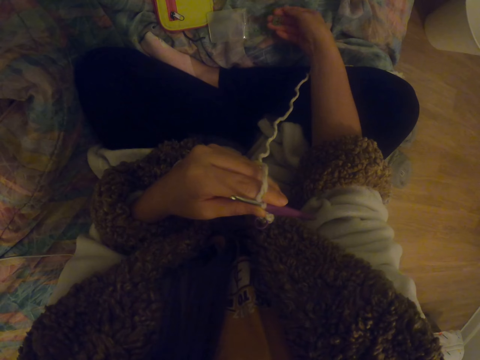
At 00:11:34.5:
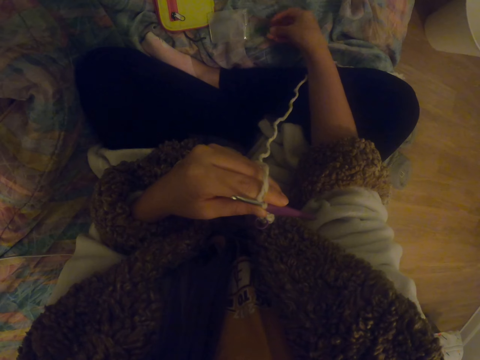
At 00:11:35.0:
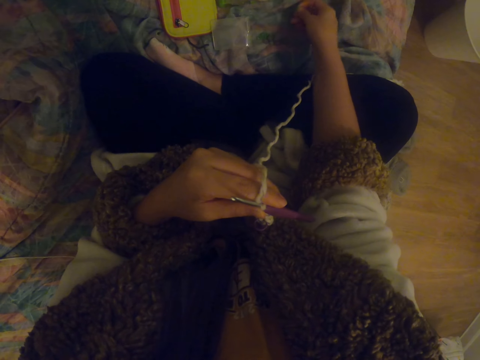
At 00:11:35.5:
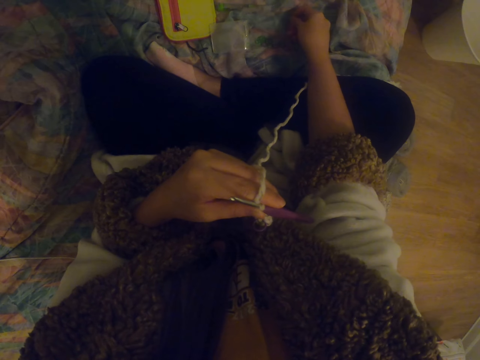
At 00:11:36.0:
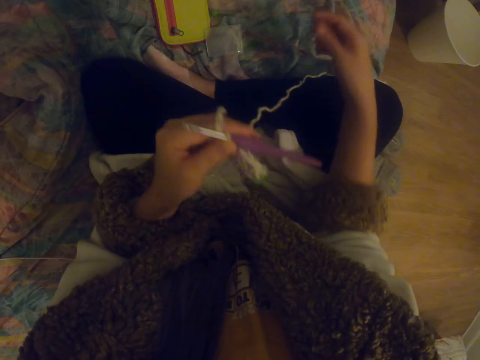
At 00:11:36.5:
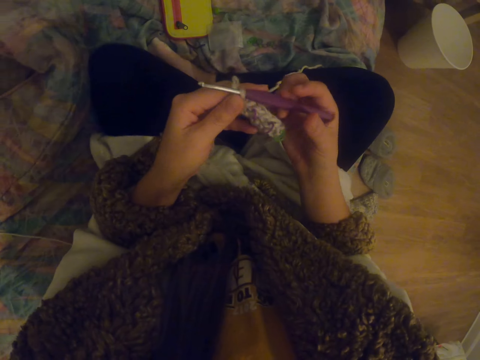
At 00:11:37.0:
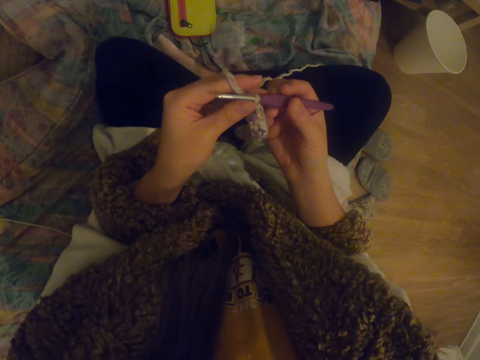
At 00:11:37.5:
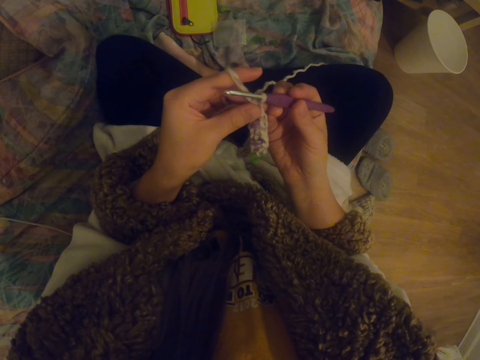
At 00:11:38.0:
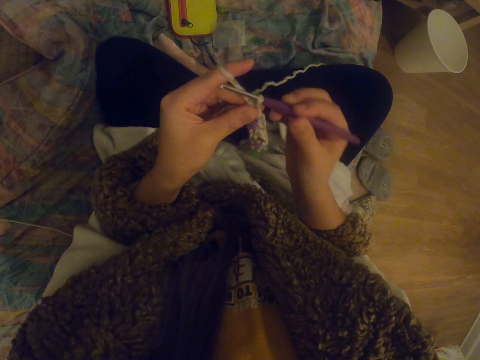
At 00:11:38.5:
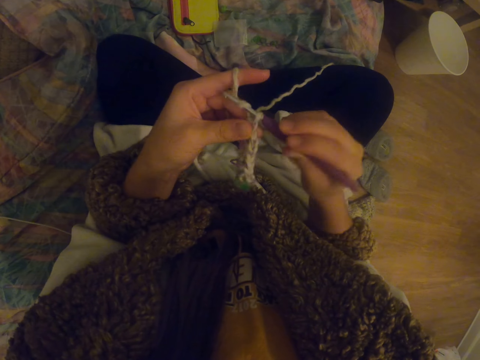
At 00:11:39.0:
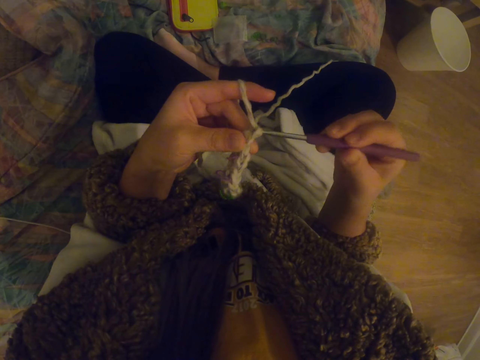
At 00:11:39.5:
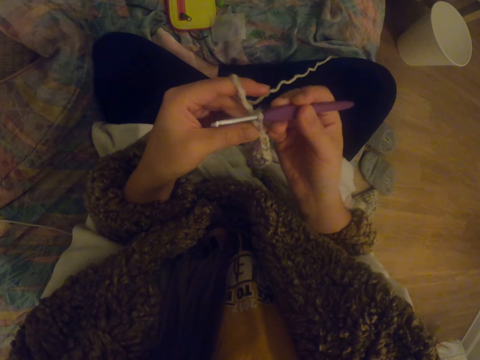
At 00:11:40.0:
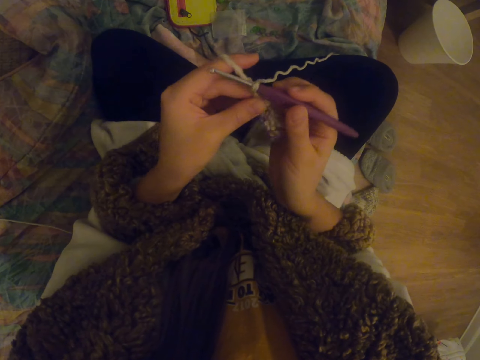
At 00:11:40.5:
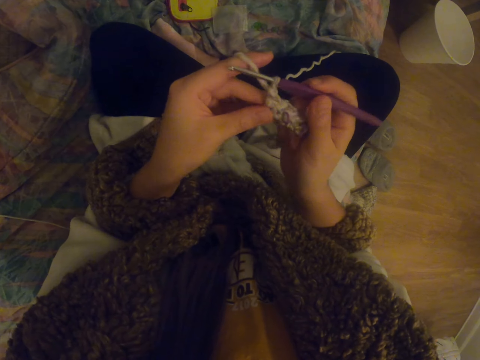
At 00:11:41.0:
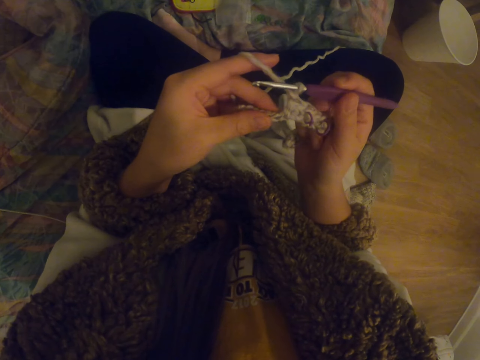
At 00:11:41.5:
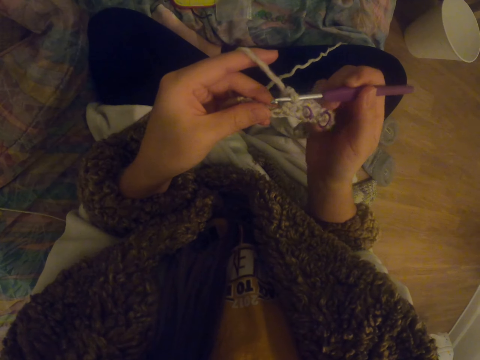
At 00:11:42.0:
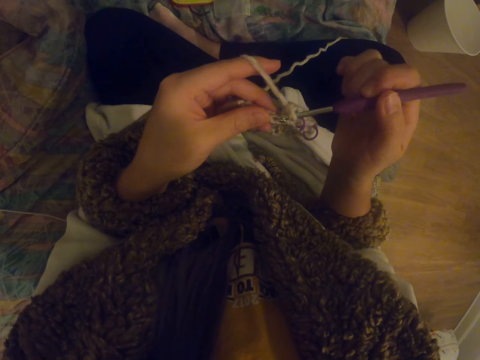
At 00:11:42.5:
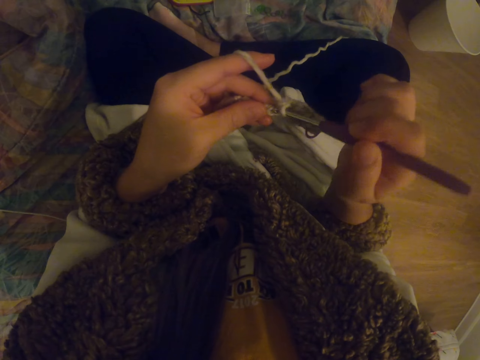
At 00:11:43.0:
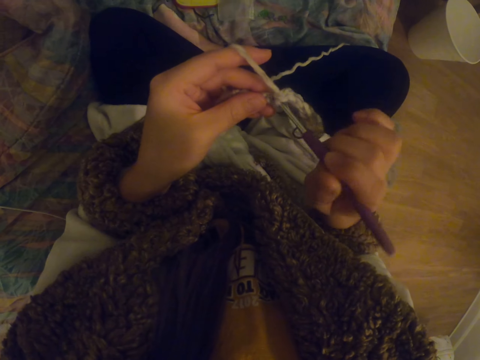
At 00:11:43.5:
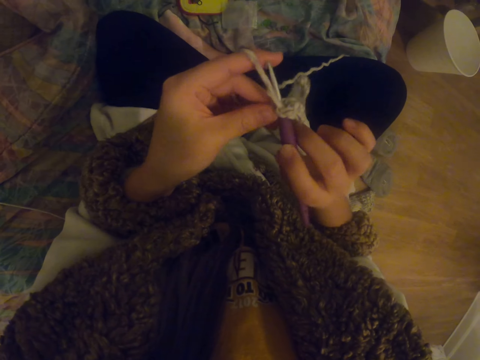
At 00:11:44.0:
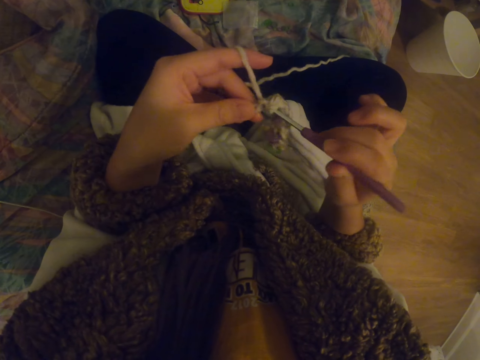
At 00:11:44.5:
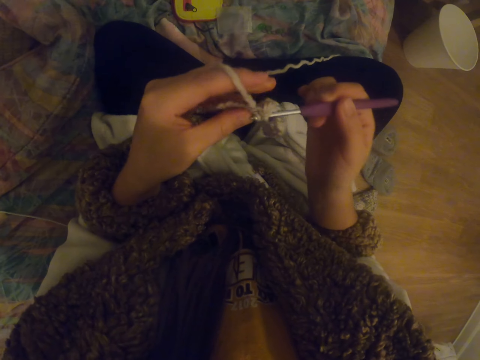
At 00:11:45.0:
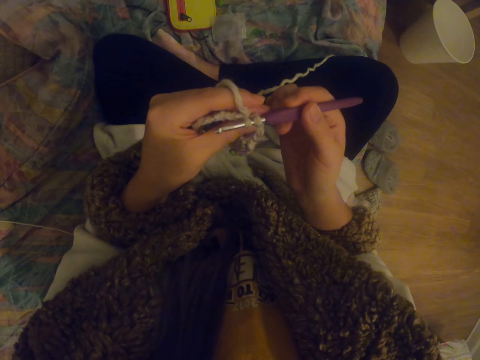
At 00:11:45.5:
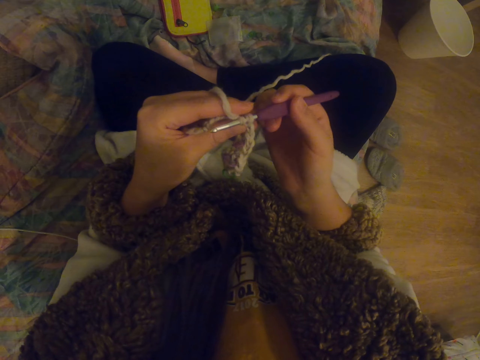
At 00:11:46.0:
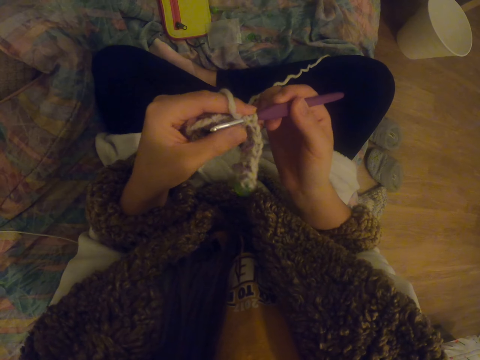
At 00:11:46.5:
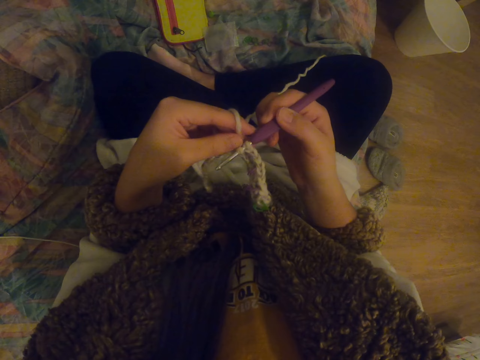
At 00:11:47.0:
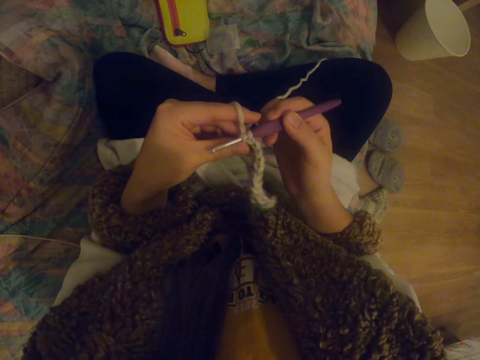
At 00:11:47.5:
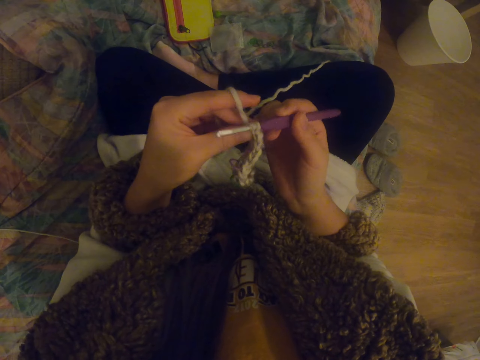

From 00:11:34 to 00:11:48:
The camera wearer knits the garment.

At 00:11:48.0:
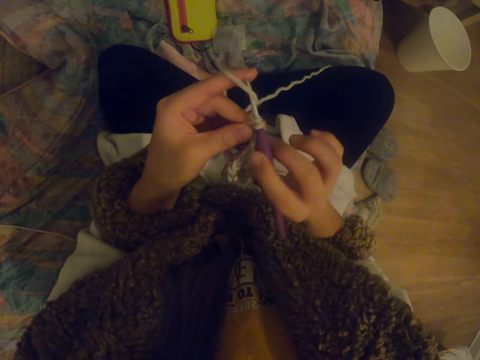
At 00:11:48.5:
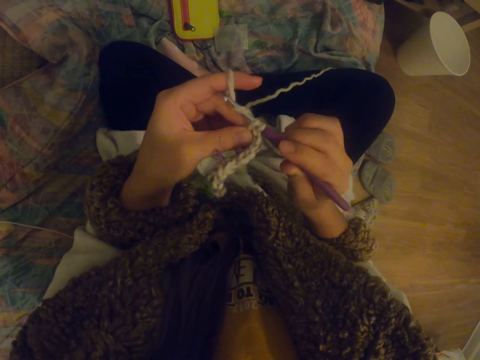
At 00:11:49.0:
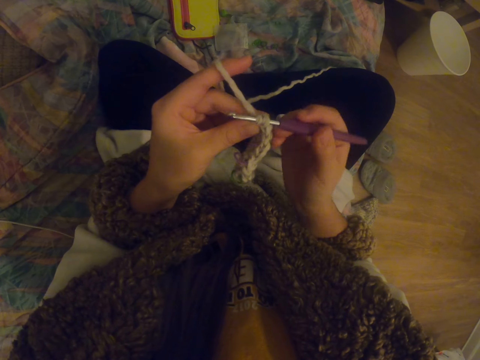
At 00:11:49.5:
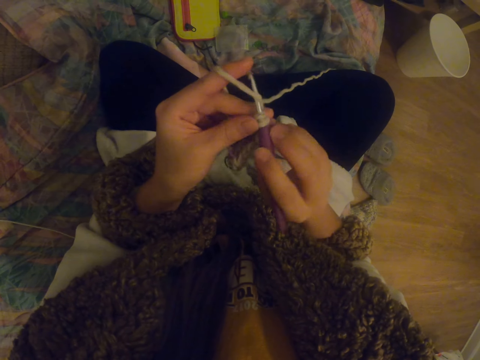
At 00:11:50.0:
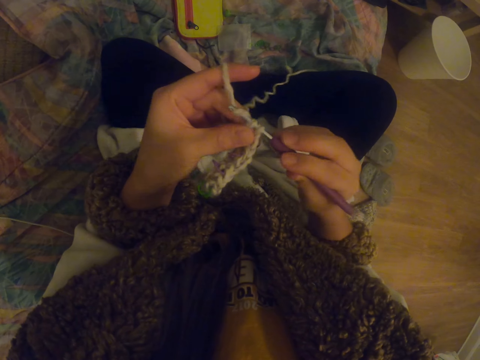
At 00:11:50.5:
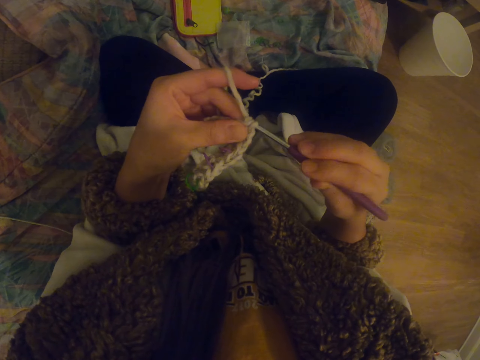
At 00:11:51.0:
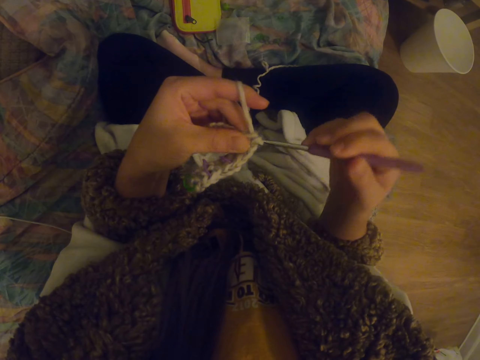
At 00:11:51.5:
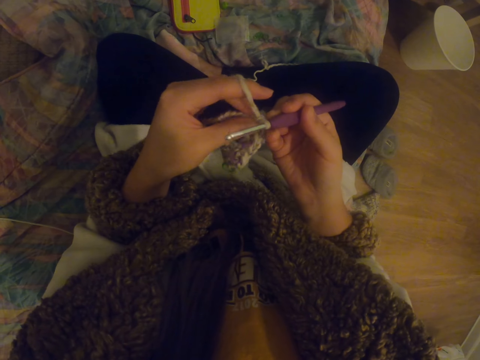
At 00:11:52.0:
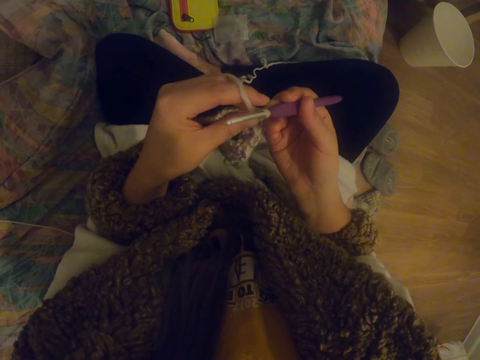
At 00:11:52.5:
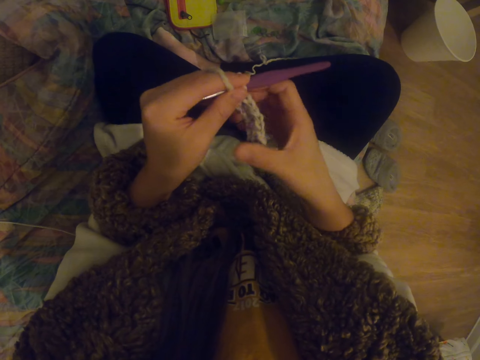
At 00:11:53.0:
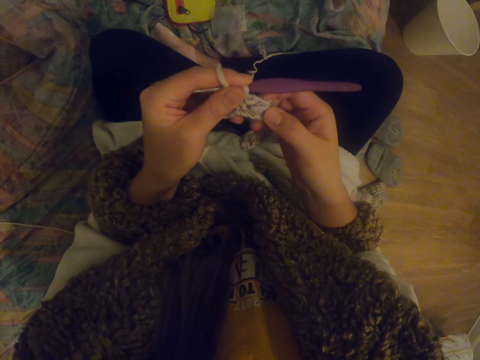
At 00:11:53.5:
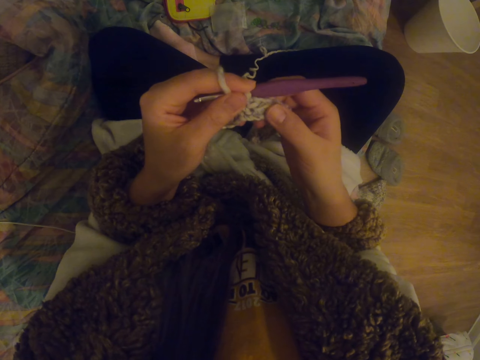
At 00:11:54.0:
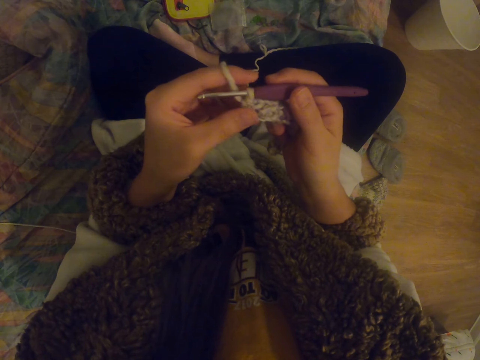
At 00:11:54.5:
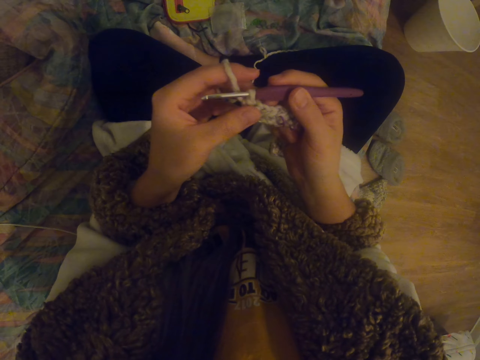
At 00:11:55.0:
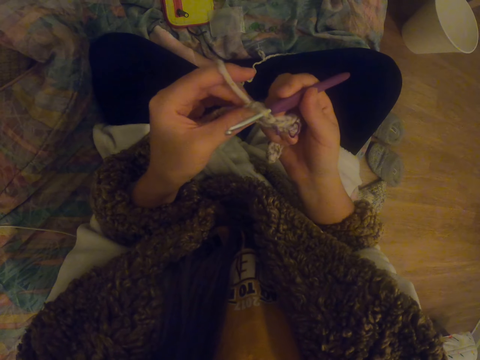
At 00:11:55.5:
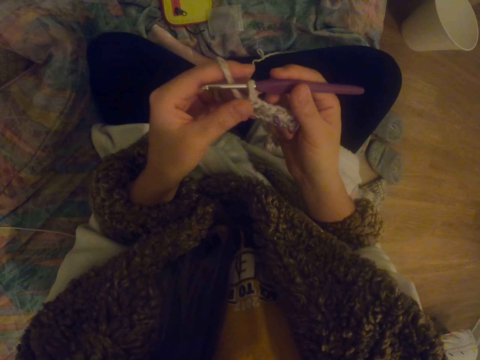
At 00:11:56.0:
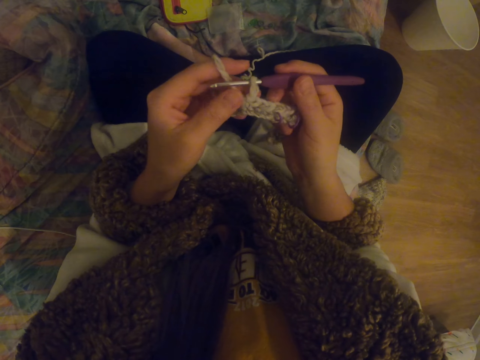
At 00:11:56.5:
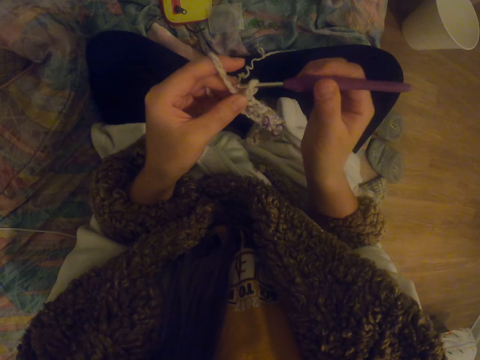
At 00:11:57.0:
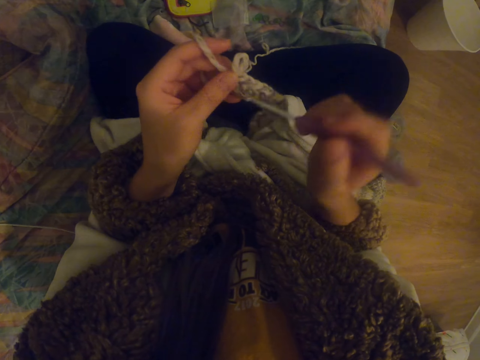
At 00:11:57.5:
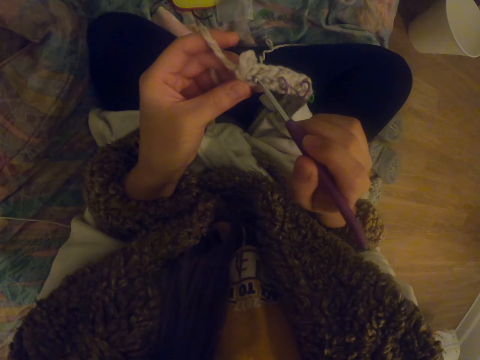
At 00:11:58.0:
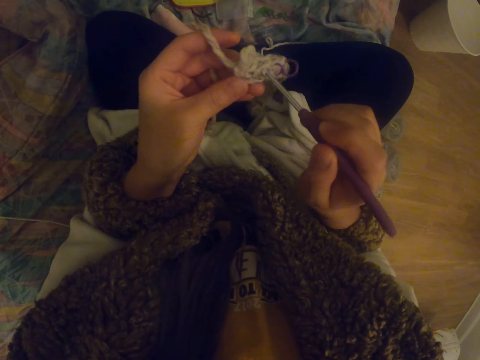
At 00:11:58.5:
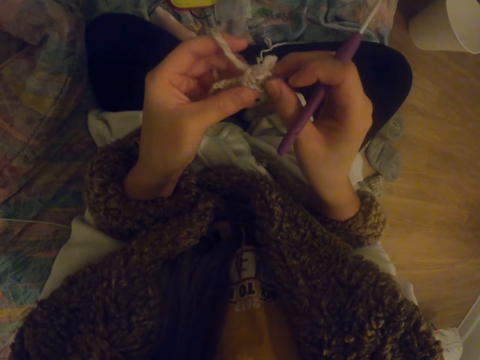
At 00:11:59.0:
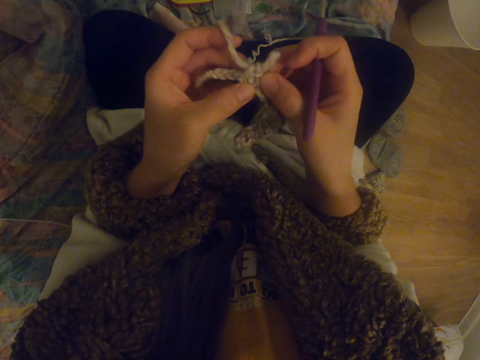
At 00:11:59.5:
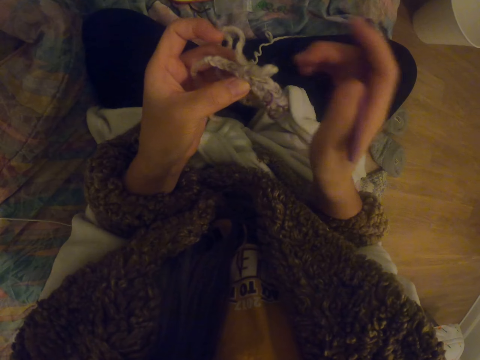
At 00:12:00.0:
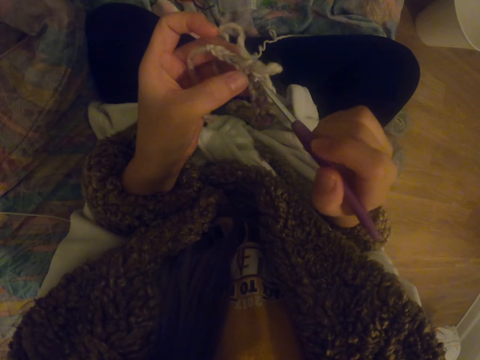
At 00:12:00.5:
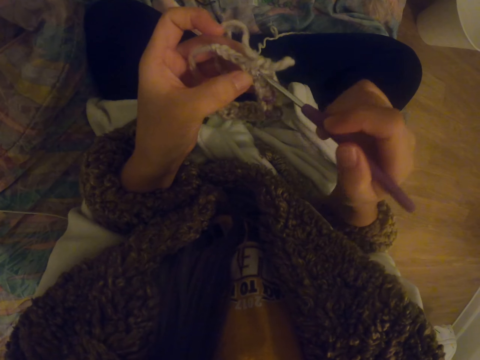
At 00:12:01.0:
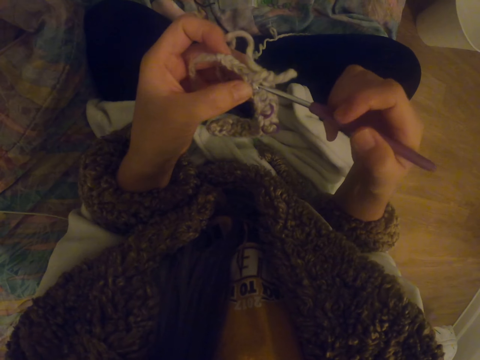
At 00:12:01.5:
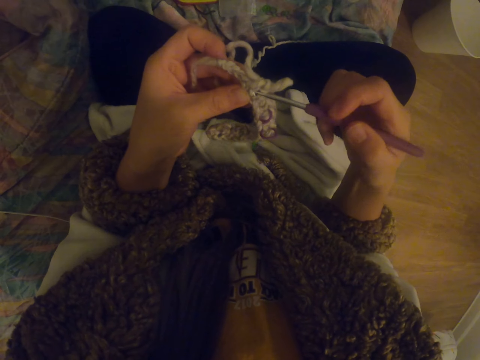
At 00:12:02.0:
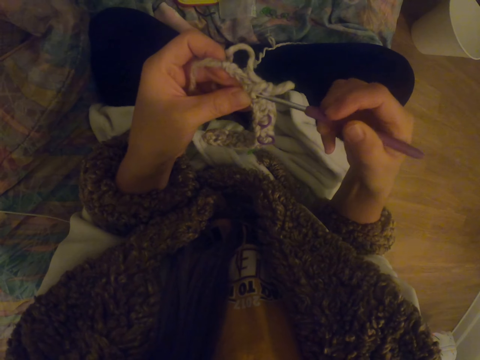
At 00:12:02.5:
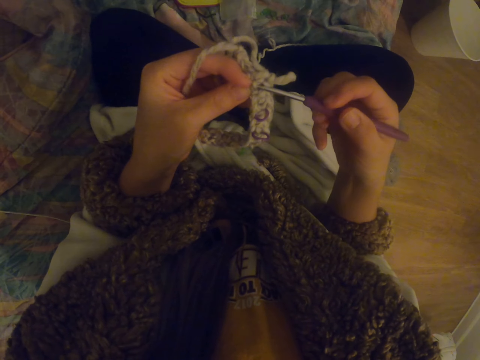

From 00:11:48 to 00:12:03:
The camera wearer stretches the garment. They stare at the garment. They insert the crochet hook to the garment.
